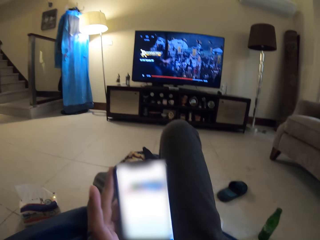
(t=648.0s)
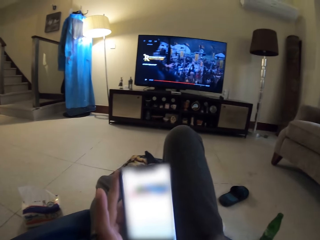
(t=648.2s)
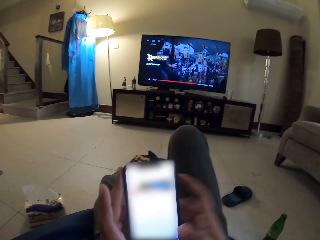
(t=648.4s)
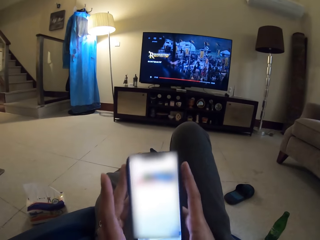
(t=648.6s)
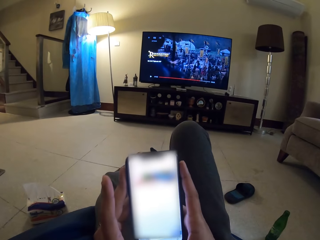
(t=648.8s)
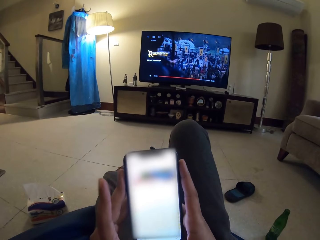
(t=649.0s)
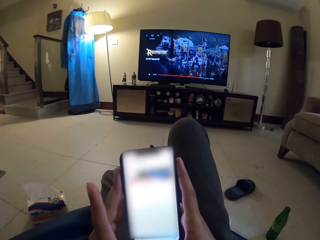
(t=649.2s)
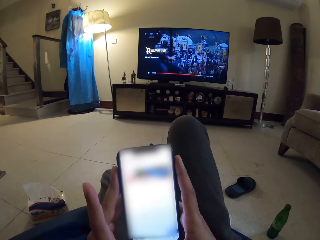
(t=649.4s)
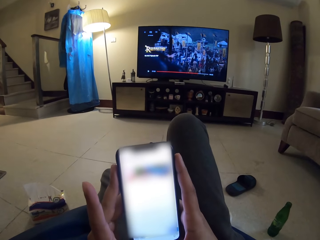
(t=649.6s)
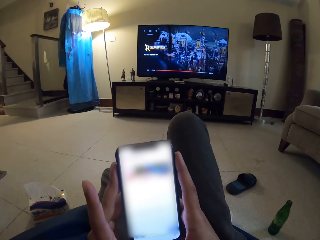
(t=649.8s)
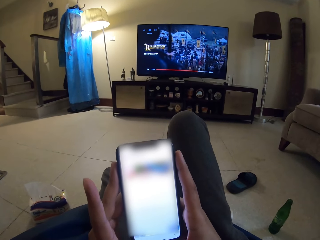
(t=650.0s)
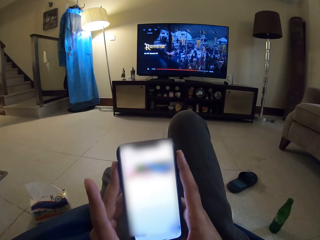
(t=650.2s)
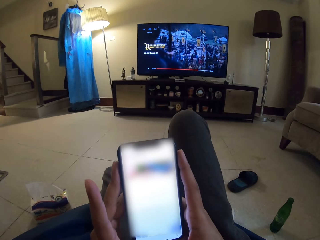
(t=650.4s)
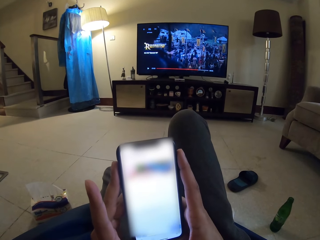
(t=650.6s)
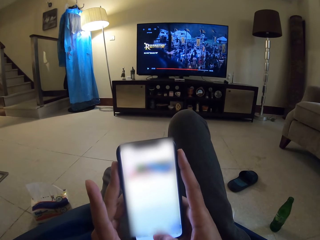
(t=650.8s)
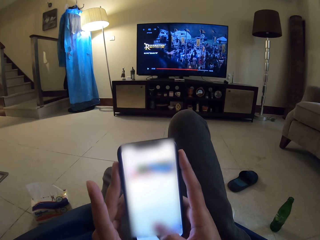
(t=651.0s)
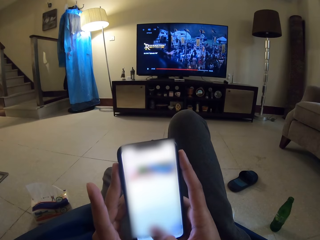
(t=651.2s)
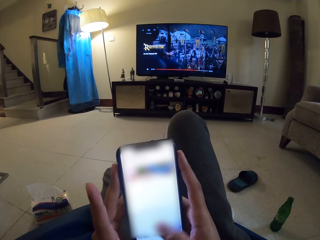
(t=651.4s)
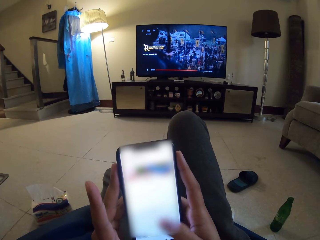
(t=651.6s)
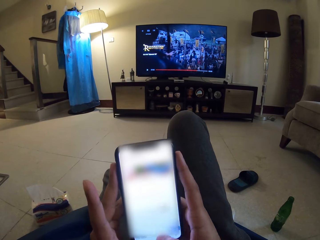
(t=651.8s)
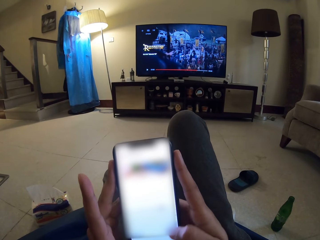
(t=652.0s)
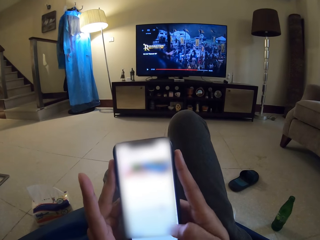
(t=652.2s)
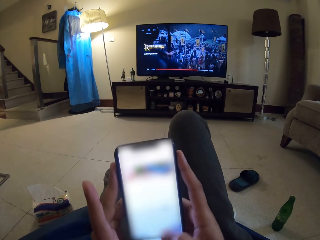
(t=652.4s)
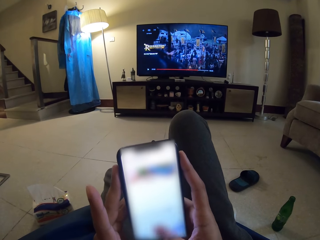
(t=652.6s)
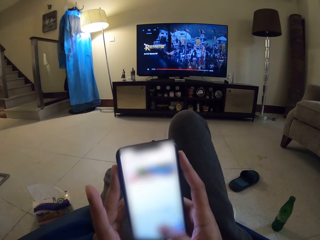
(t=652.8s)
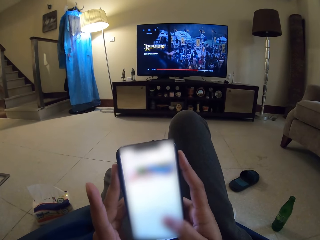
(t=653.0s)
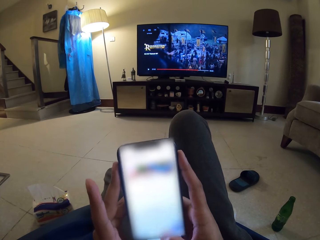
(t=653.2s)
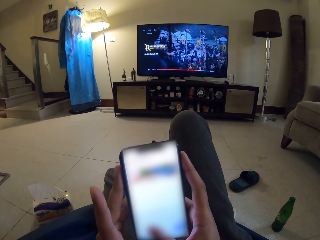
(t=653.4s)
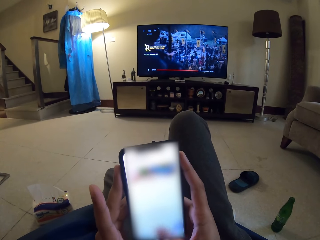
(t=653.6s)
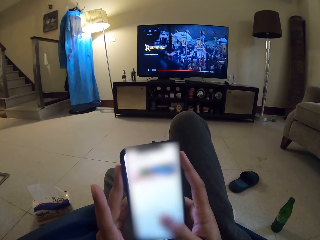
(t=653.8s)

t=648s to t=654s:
The camera wearer operates the phone.

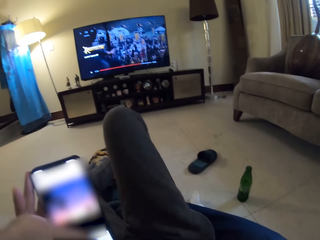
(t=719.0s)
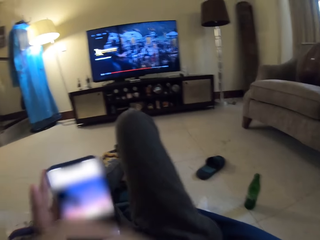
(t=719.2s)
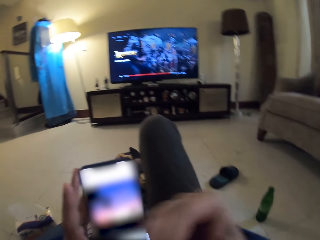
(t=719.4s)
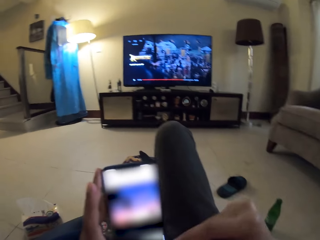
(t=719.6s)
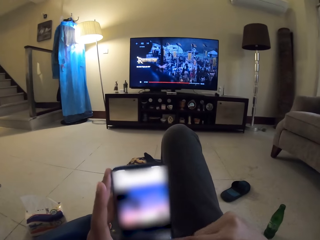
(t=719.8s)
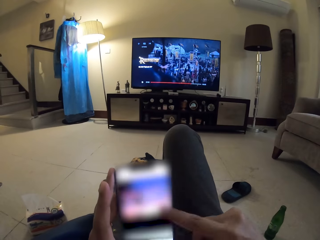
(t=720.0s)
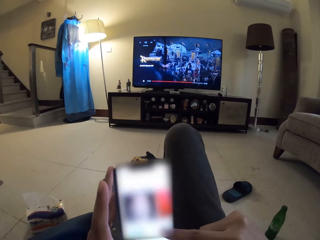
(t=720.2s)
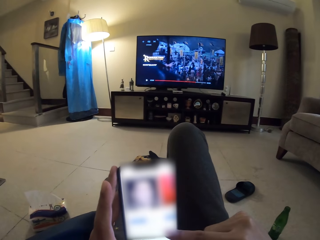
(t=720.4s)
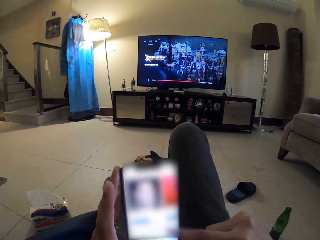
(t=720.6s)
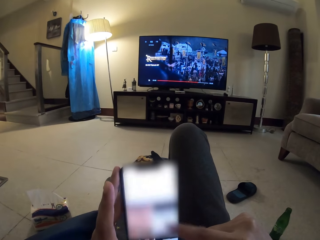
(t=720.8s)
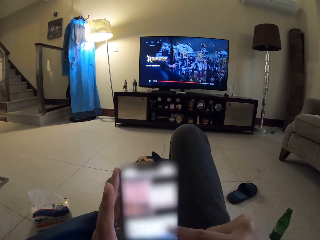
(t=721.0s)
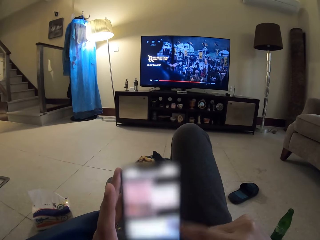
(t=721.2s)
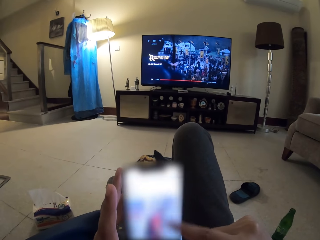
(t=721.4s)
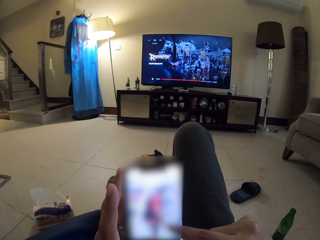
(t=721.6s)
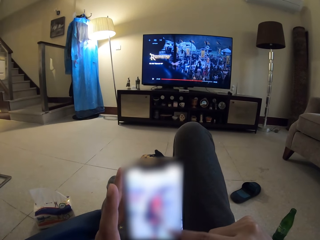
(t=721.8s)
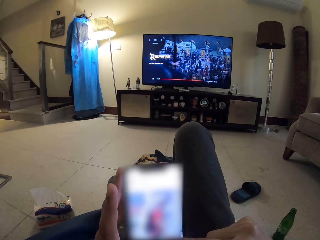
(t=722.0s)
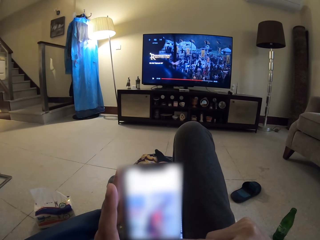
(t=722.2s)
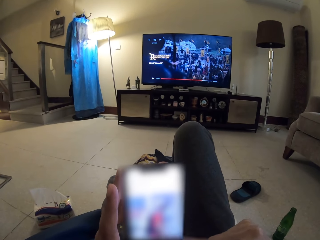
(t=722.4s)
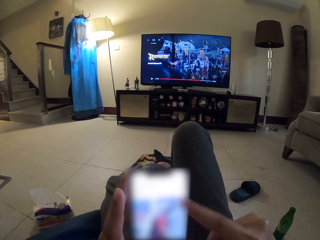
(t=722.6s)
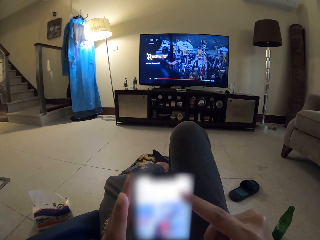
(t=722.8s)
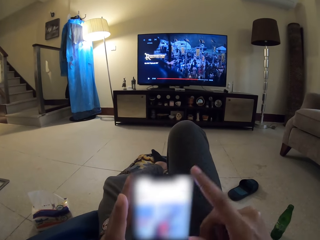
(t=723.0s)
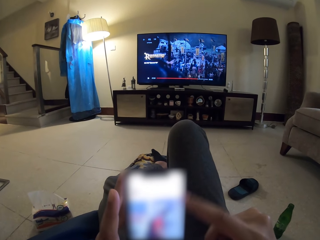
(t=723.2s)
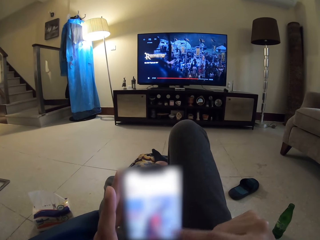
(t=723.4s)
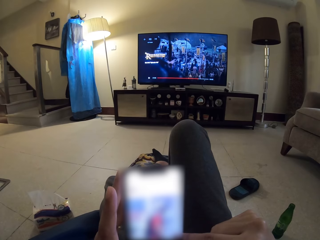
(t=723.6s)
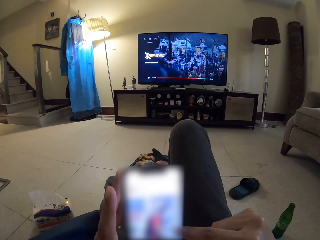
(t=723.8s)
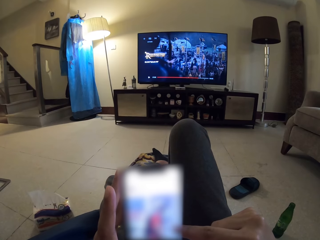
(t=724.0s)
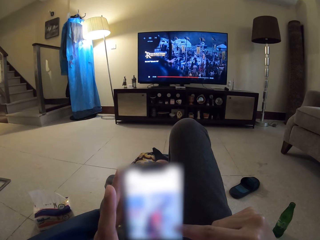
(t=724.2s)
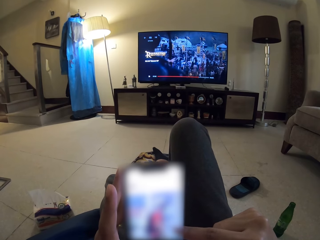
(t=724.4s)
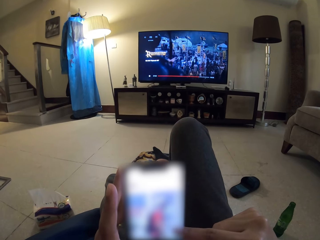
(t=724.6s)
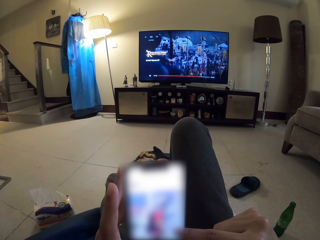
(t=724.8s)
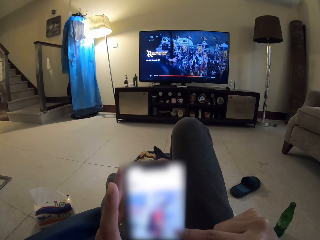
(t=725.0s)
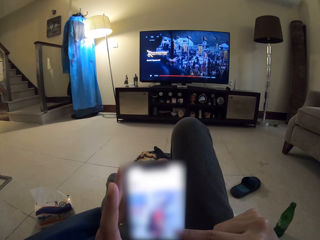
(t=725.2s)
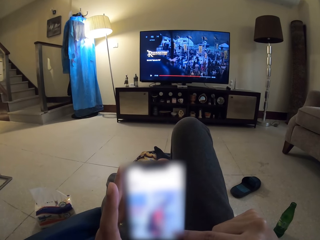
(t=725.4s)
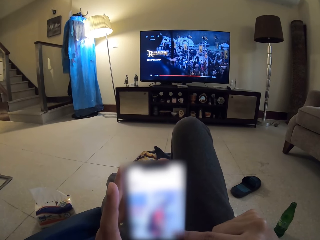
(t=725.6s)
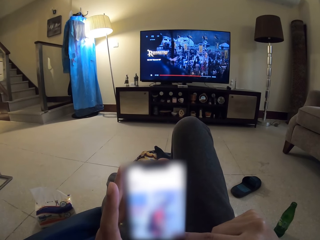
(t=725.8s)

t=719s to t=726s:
The camera wearer operates the phone.

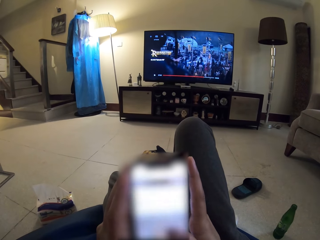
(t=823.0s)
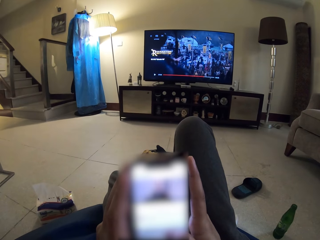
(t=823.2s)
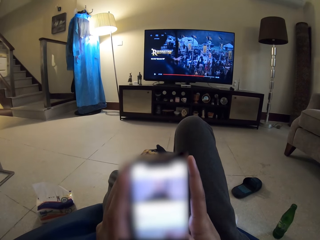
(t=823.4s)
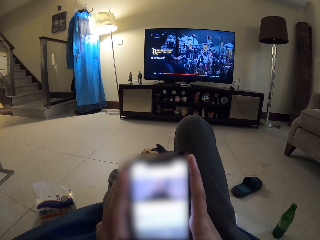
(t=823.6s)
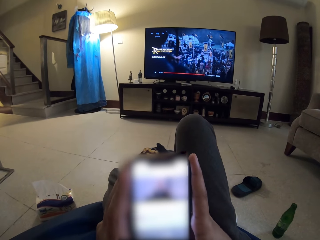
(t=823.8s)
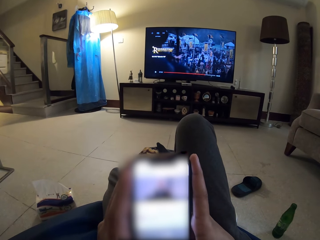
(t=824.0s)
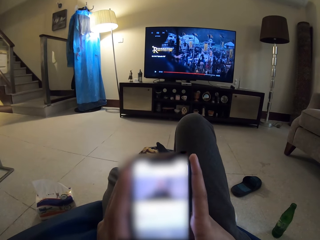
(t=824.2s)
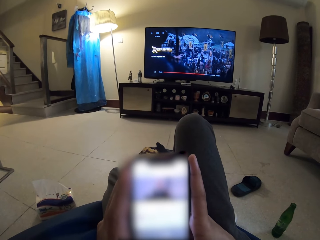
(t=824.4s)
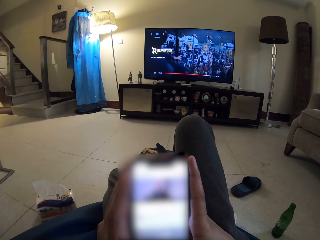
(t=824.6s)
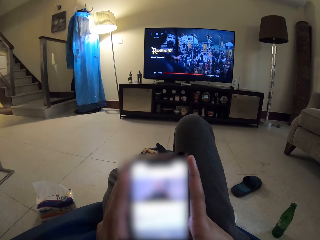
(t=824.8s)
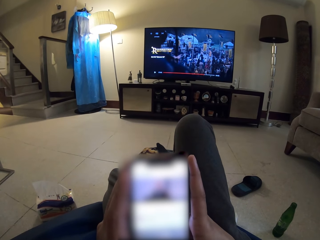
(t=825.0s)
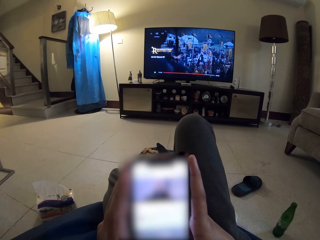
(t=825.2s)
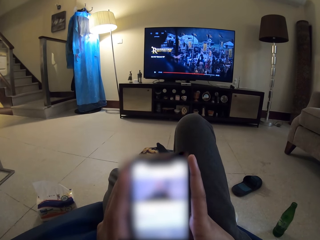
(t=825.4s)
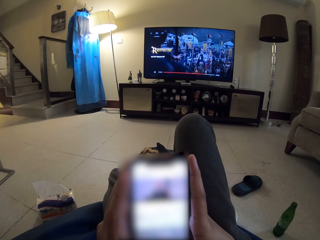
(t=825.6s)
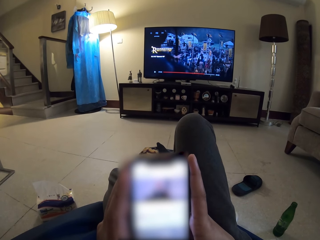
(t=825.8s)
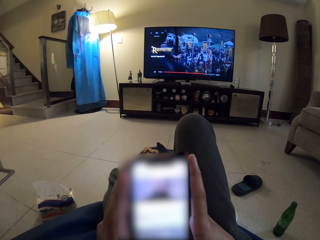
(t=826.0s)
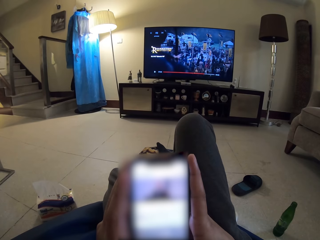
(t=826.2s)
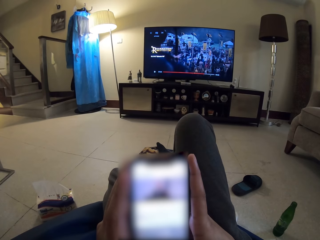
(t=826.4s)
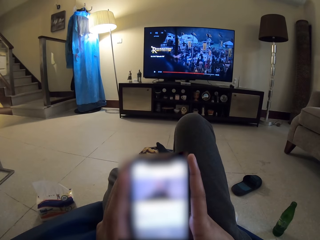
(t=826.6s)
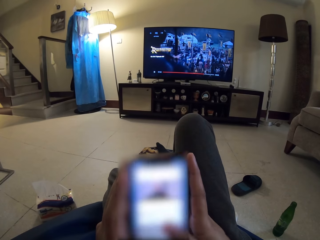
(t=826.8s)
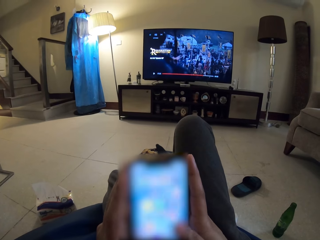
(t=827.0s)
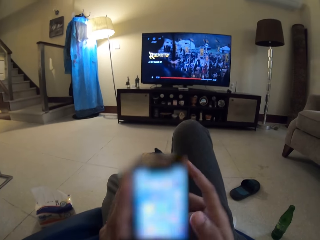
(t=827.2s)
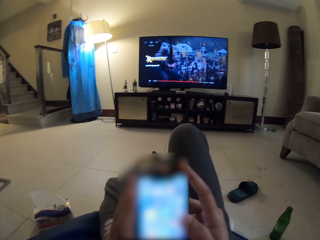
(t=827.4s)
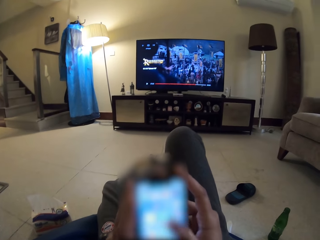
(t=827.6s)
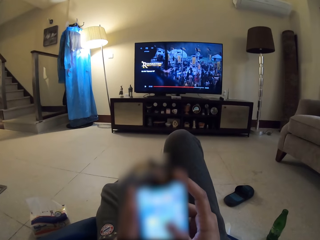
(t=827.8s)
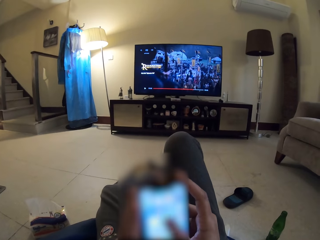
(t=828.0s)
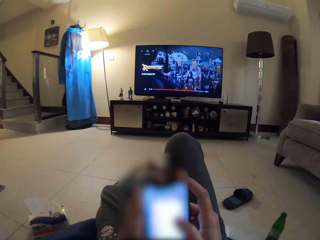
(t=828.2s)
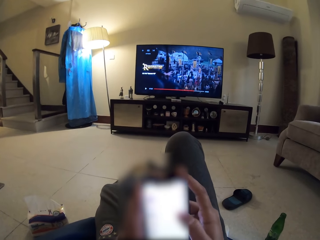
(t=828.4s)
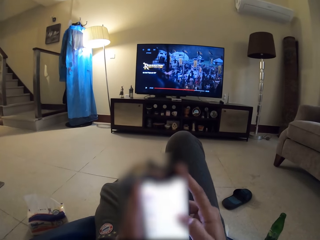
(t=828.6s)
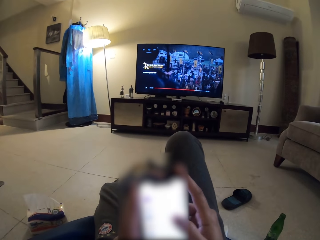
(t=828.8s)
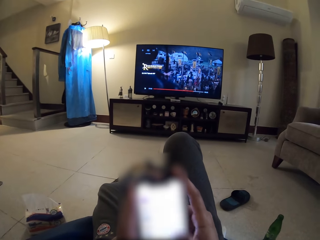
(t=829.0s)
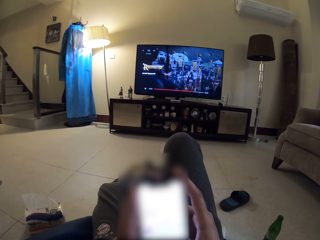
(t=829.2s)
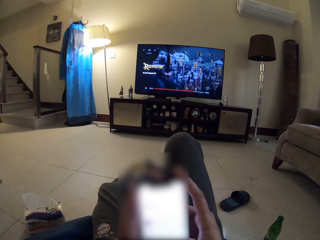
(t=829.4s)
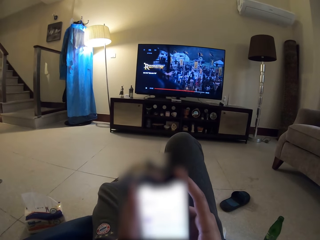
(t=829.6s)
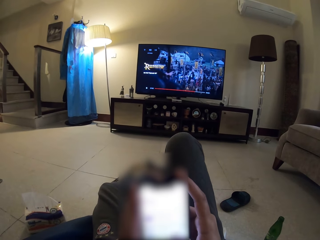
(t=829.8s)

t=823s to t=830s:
The camera wearer looks at the phone. They operate the phone.

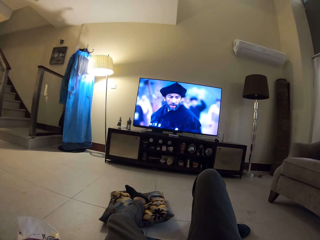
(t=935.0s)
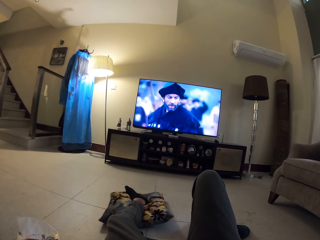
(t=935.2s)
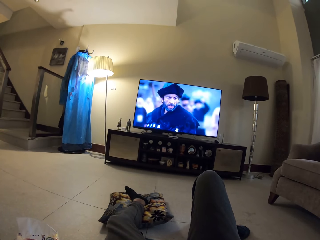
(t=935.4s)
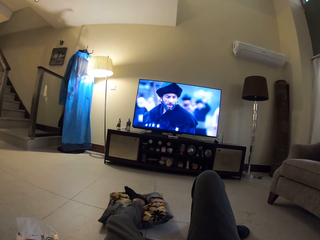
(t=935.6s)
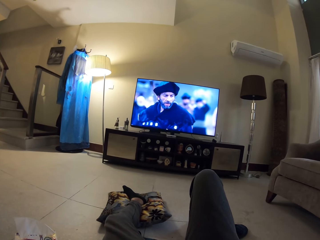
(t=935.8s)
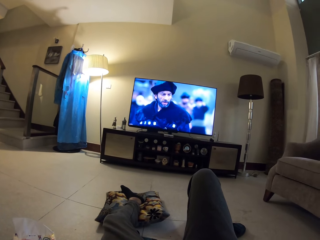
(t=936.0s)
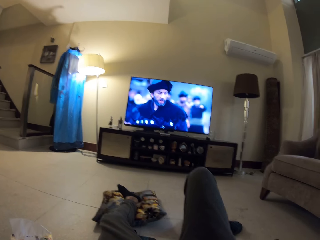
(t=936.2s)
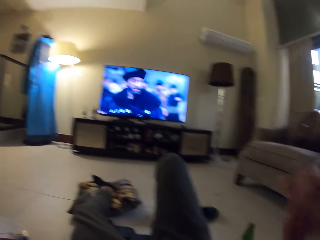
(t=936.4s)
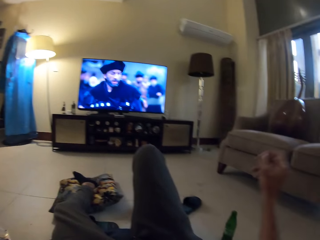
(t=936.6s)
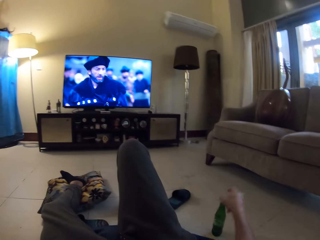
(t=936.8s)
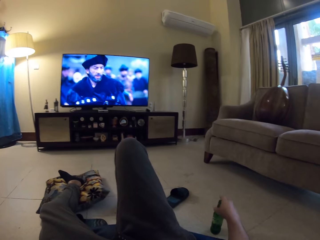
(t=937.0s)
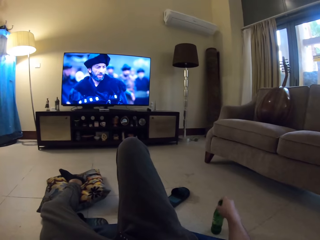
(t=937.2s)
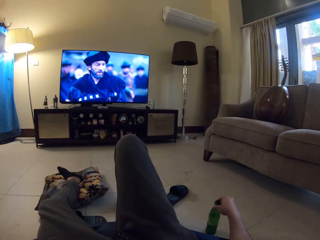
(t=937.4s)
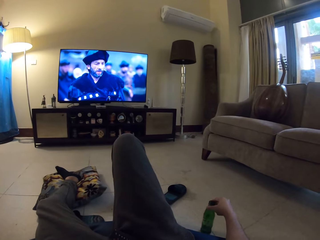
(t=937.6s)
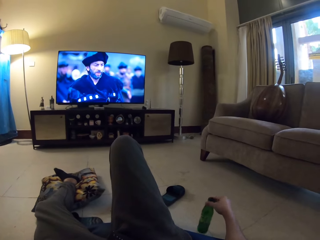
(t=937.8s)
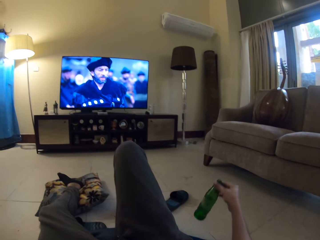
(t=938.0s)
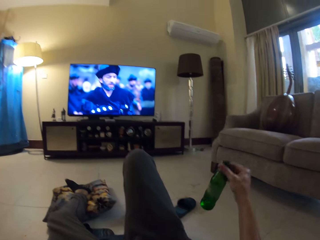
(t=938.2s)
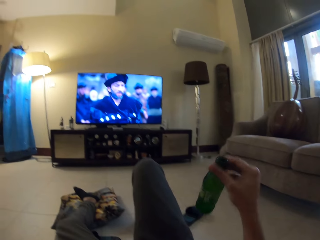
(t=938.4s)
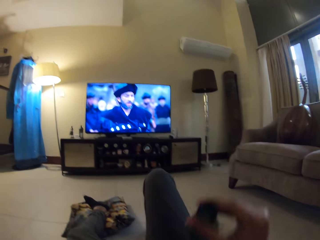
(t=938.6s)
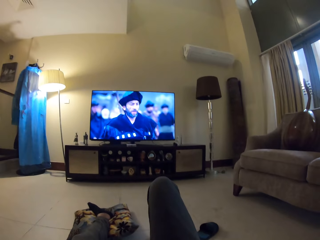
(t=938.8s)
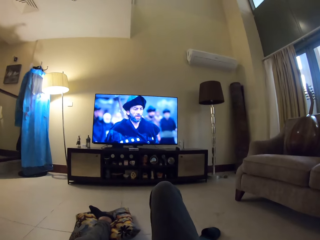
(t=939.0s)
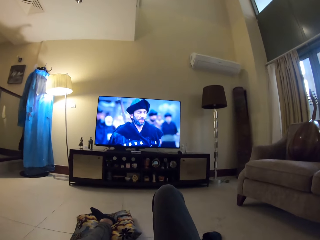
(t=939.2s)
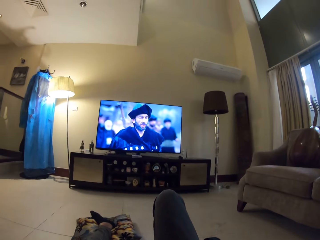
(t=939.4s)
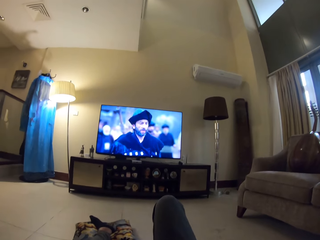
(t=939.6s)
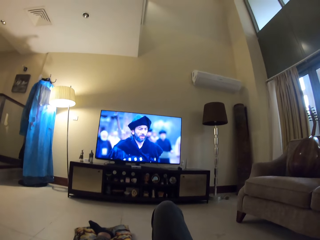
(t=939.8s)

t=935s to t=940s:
The camera wearer picks up a drink bottle from the floor.
